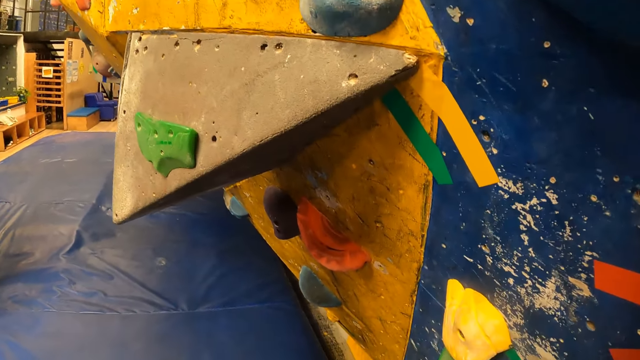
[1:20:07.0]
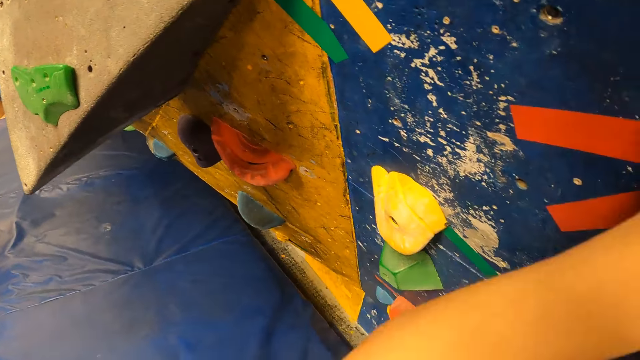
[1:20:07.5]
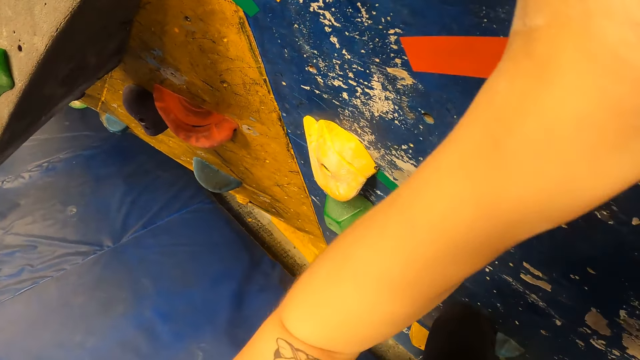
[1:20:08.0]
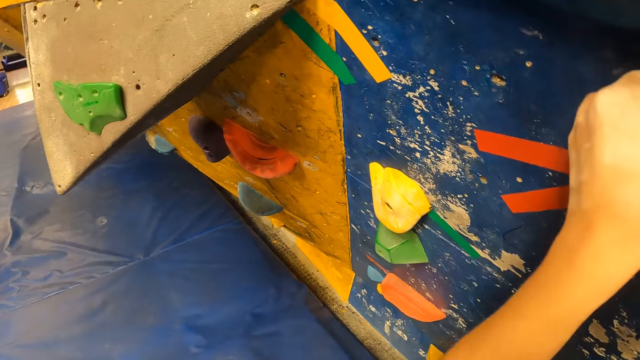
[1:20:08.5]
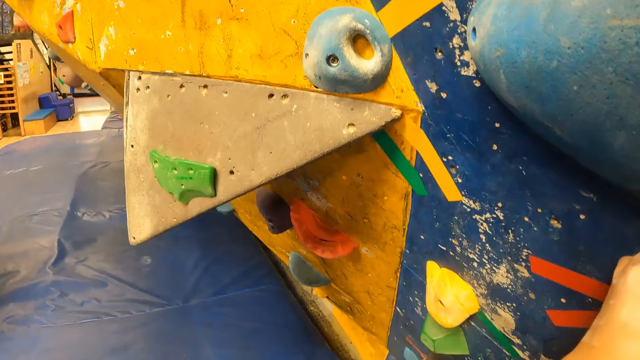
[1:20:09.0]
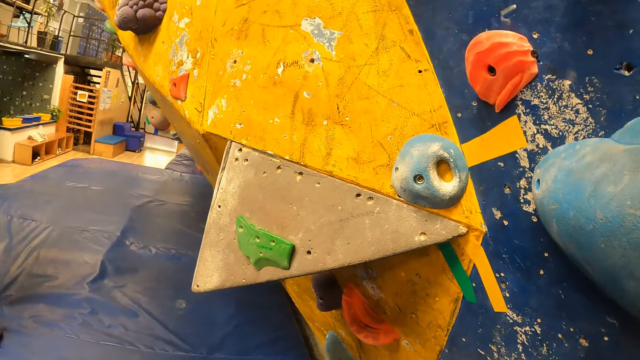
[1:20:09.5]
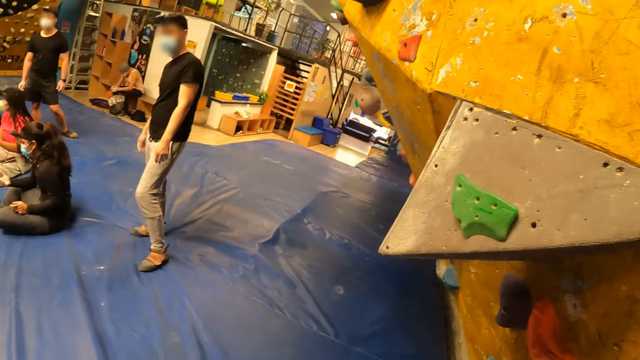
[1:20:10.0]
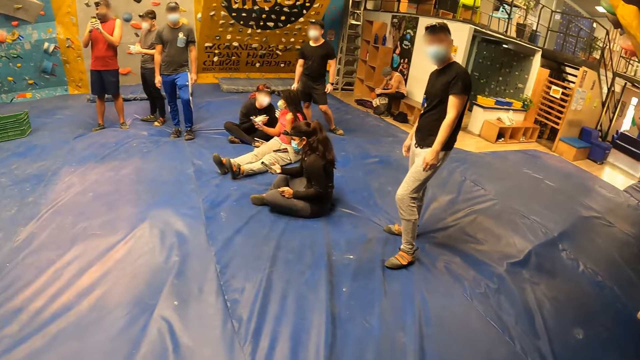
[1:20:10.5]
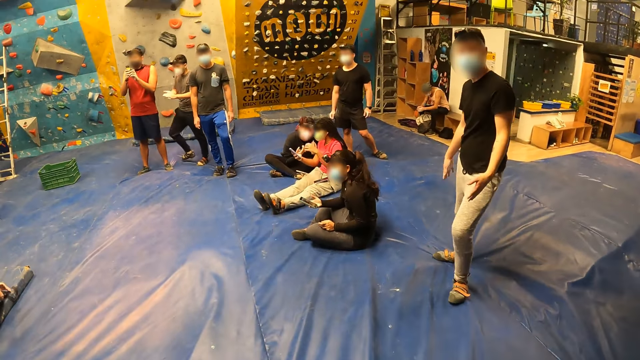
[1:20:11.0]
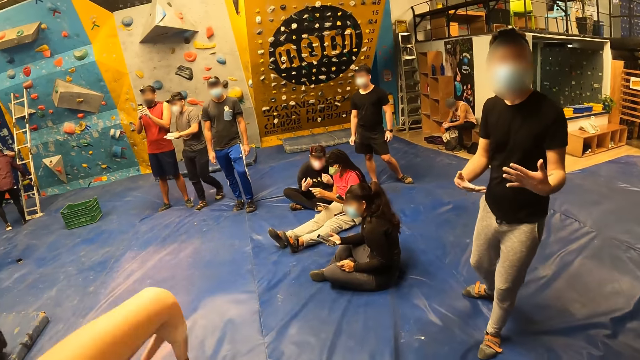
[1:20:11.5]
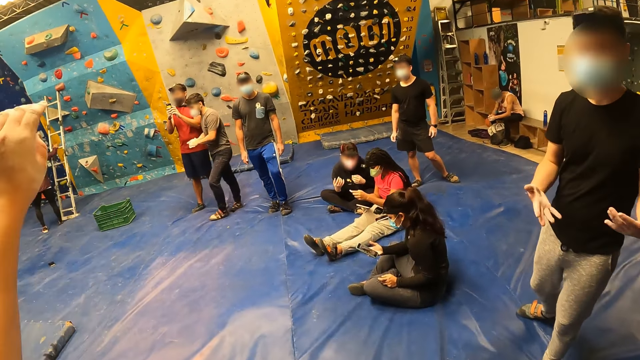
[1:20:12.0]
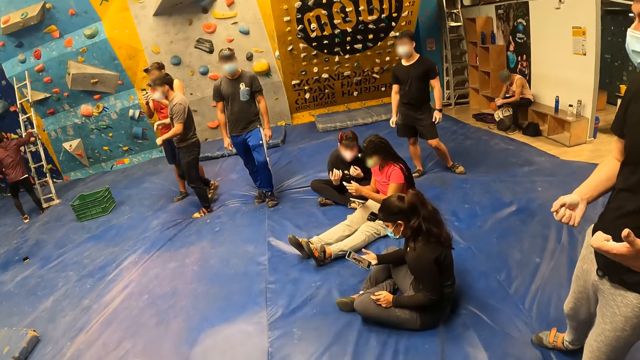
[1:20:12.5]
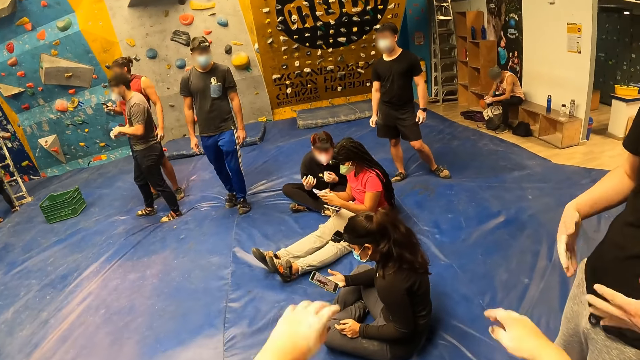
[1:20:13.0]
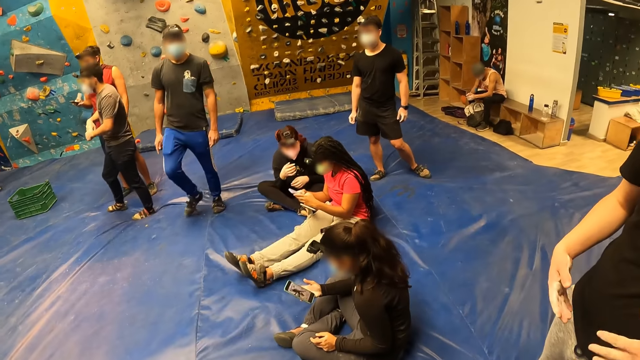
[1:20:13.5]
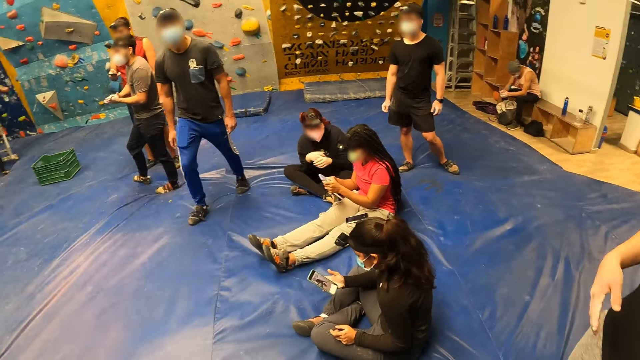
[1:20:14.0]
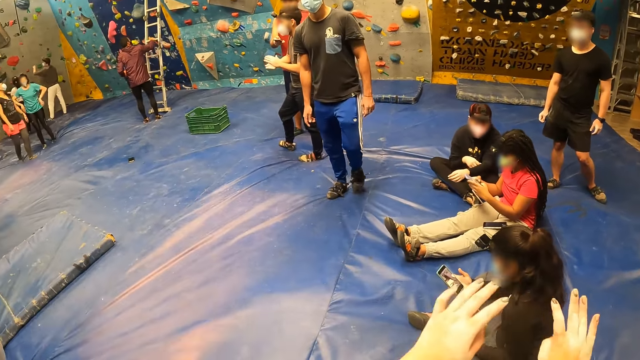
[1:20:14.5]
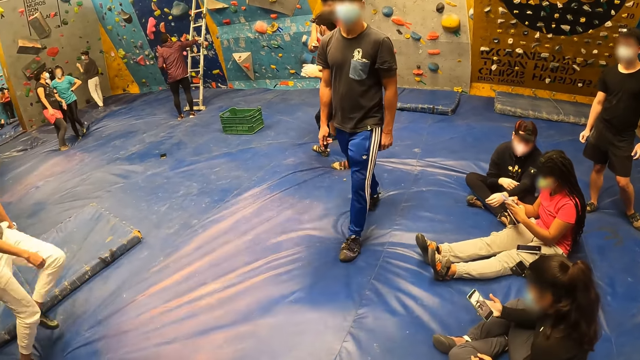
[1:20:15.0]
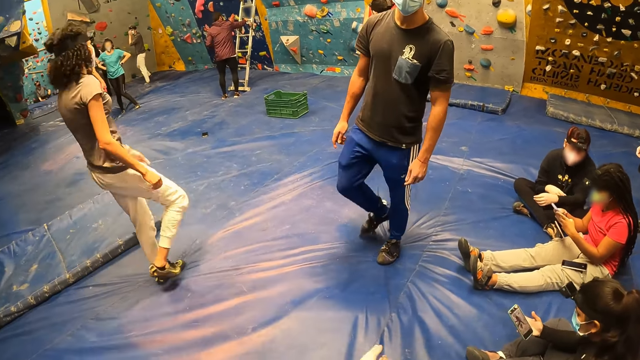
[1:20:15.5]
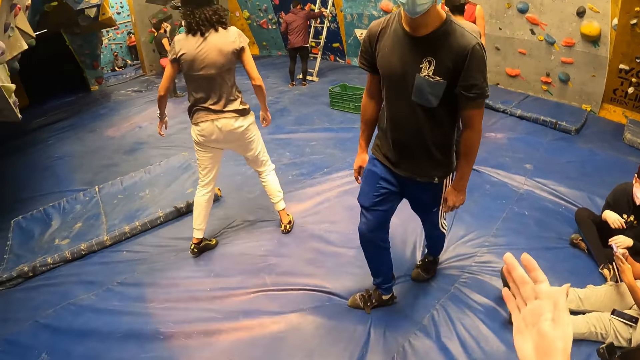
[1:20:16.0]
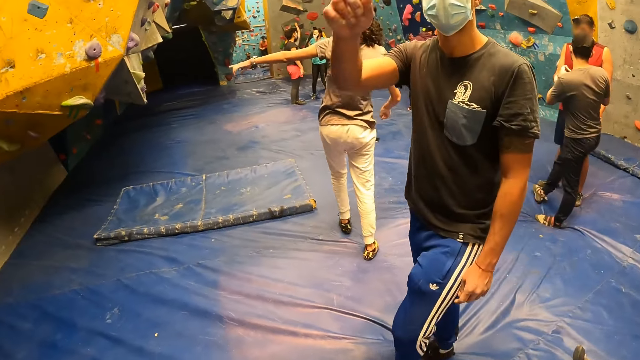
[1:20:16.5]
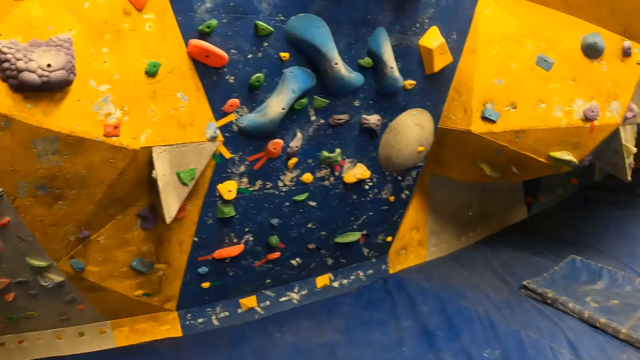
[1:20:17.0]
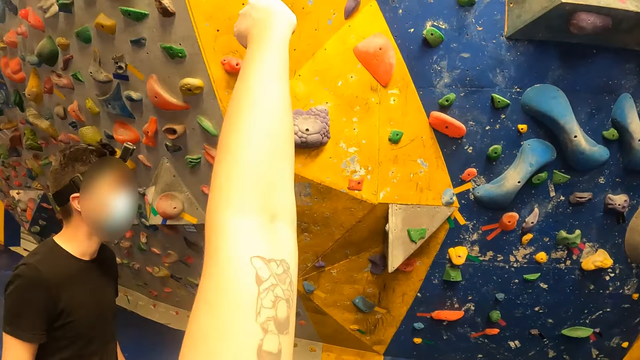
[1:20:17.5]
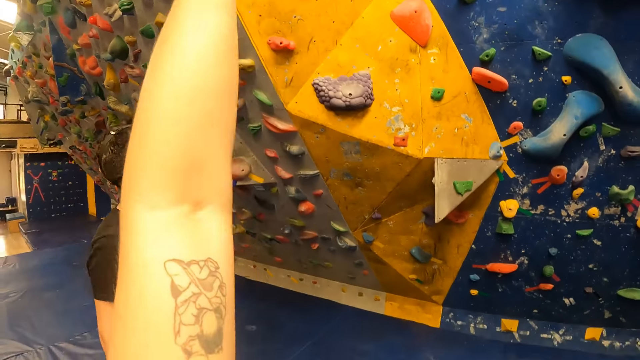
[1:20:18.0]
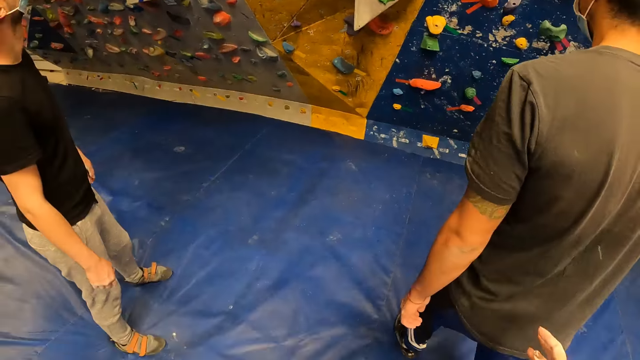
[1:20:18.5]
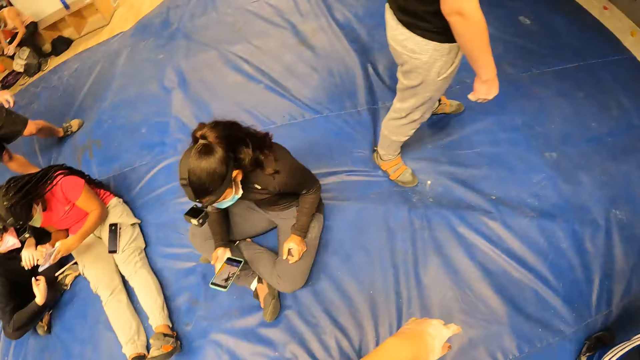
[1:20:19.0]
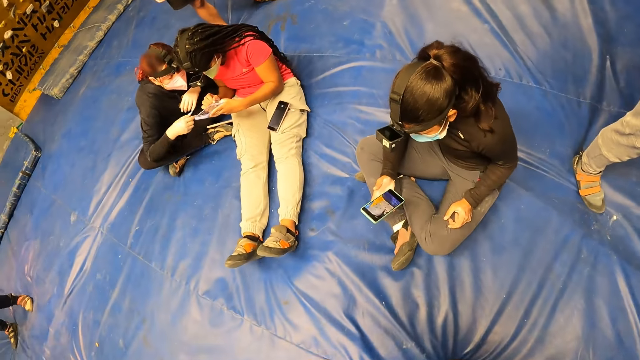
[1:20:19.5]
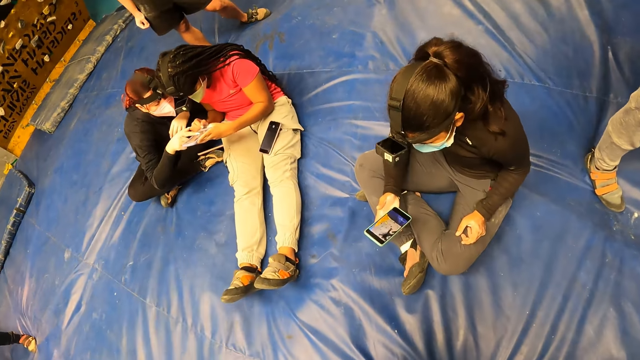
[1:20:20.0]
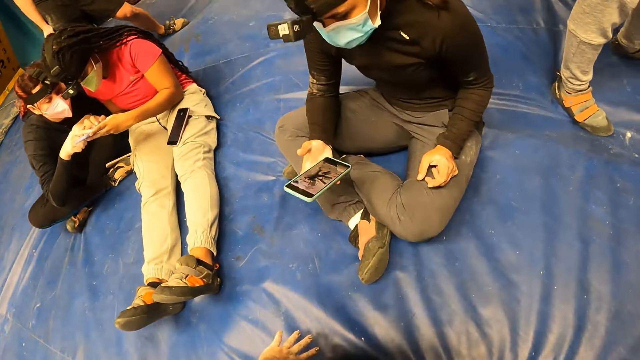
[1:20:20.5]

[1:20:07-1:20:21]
The camera wearer climbs on the wall. She walks towards a man. The man shakes his hands. The camera wearer shakes her hands. Another man interacts with the camera wearer. The camera wearer points at the wall.

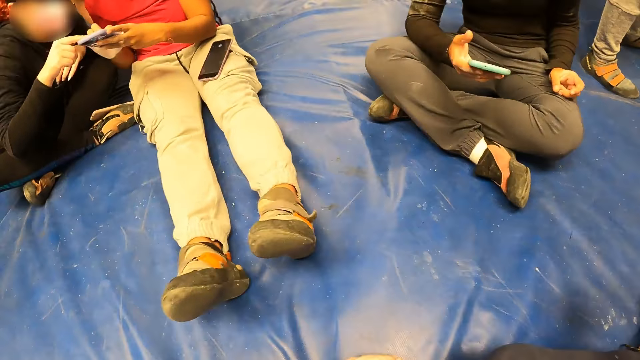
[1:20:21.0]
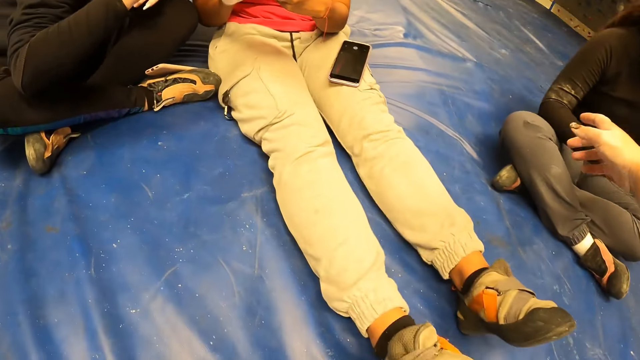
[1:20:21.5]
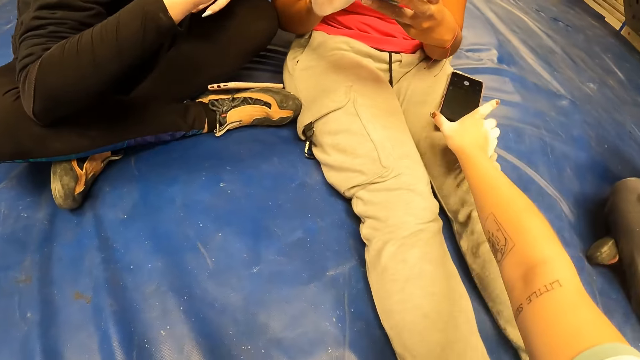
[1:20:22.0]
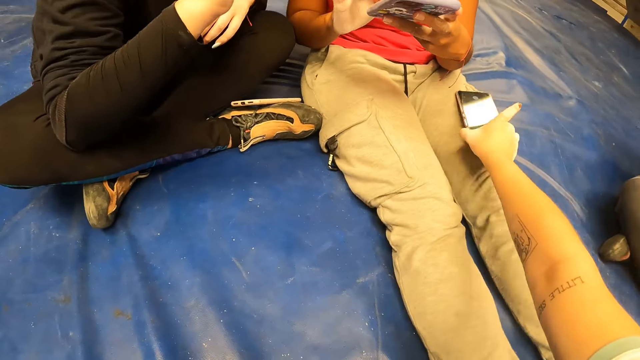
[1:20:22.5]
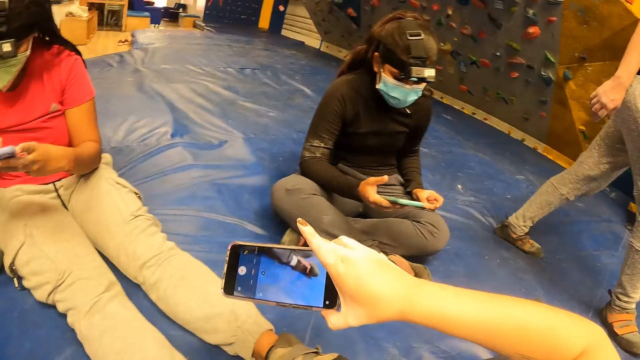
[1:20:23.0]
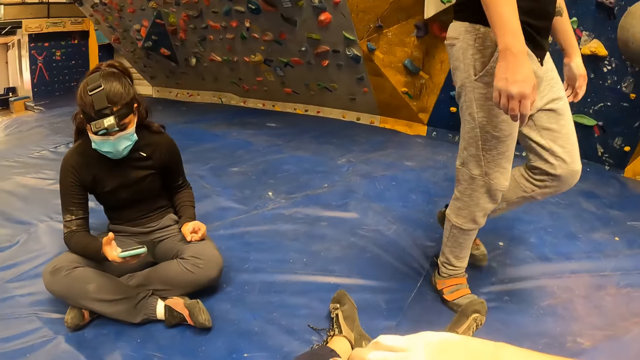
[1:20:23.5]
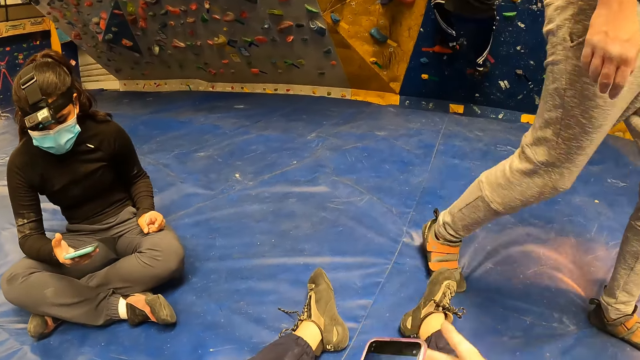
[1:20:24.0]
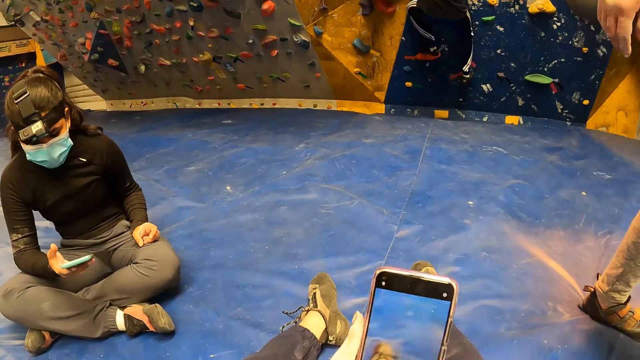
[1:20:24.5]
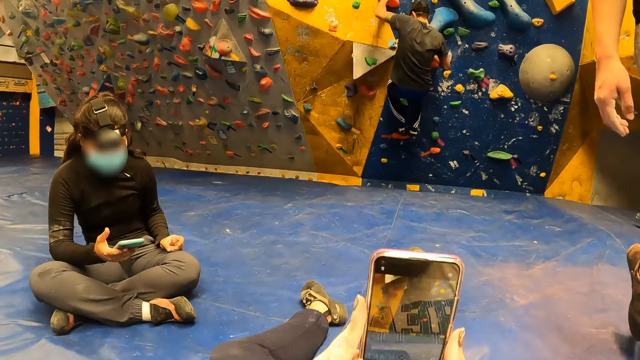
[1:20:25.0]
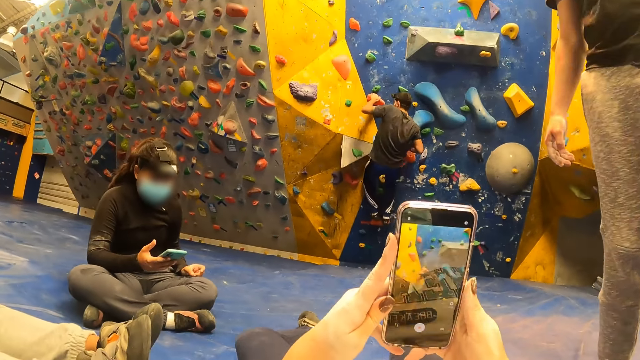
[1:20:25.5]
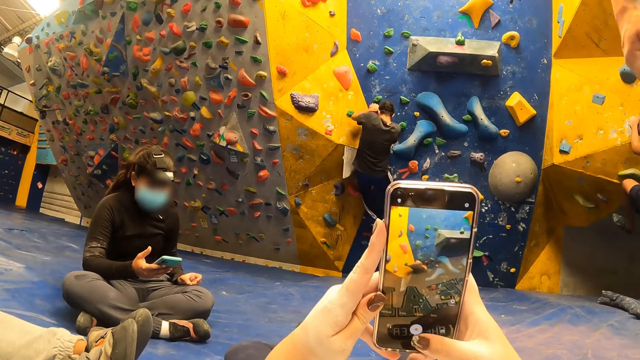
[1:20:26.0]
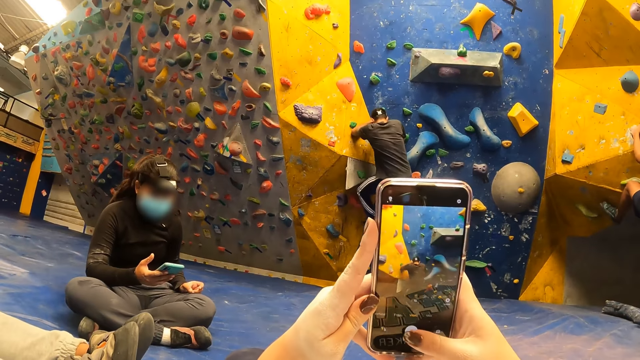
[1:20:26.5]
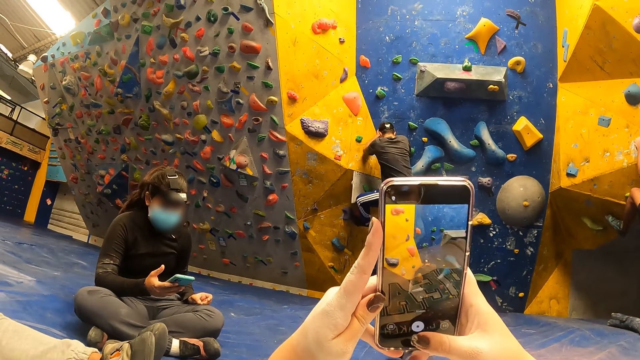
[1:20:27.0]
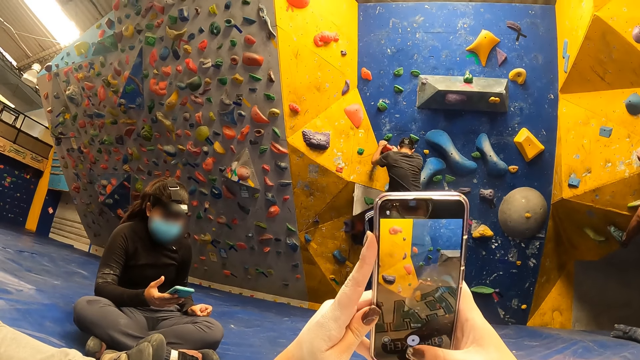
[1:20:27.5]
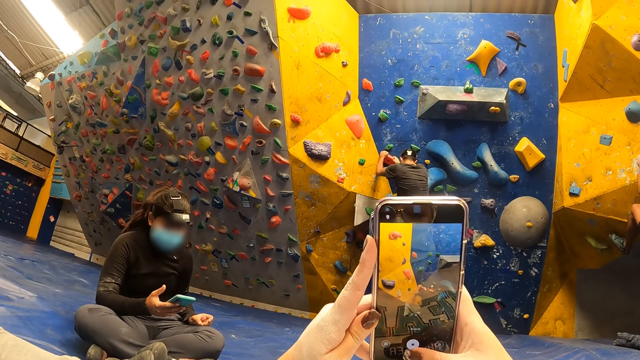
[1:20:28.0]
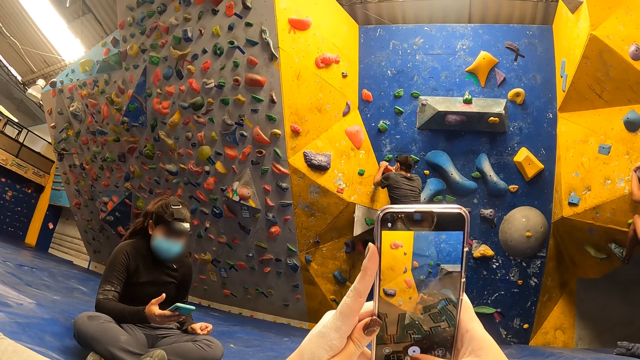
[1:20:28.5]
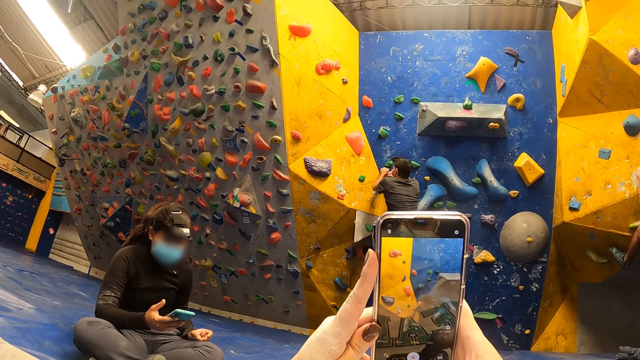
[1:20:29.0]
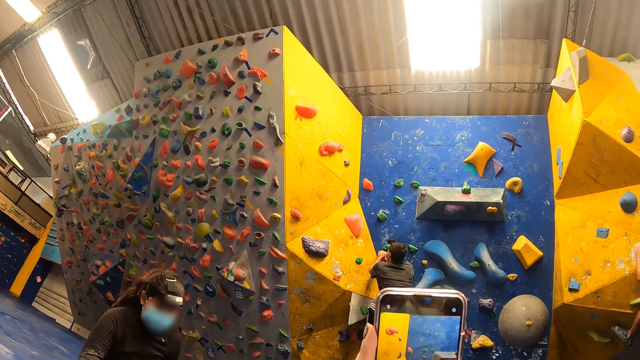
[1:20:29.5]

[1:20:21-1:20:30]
The camera wearer picks up a phone from the lap of a woman with her right hand. She takes a video of a man with her phone. The man climbs the wall. The camera wearer operates the phone with both hands.
